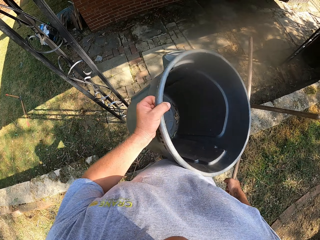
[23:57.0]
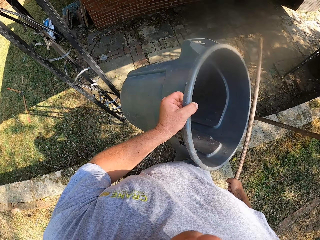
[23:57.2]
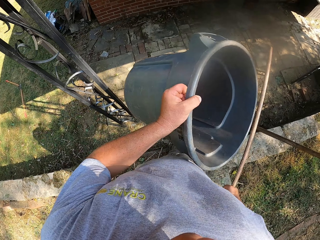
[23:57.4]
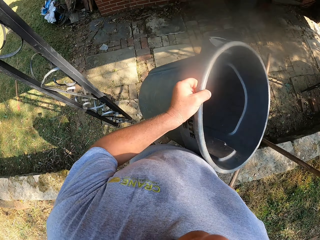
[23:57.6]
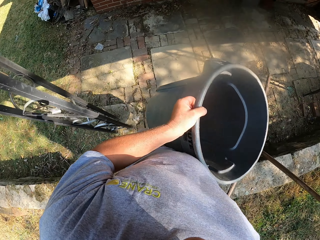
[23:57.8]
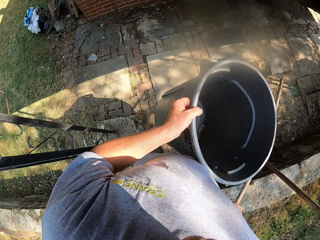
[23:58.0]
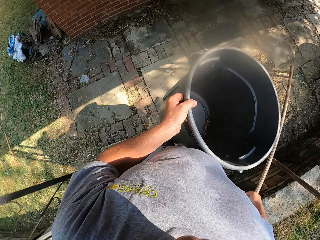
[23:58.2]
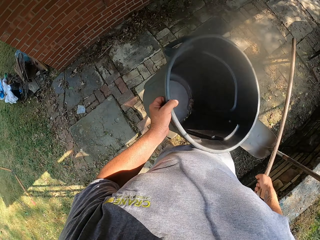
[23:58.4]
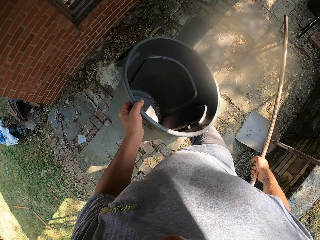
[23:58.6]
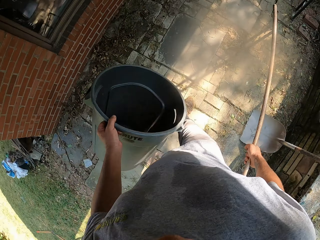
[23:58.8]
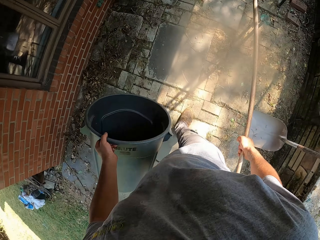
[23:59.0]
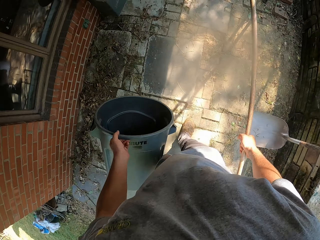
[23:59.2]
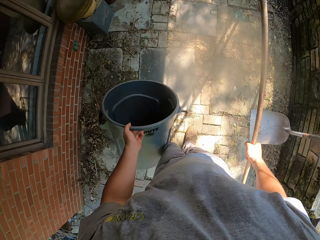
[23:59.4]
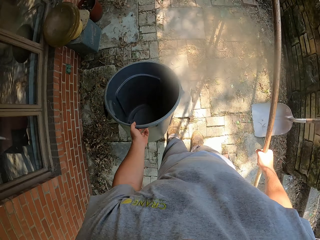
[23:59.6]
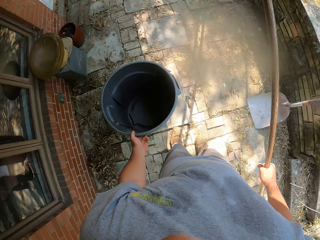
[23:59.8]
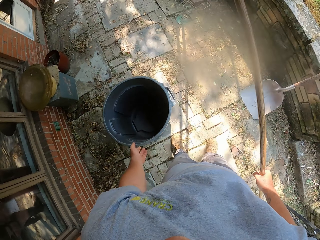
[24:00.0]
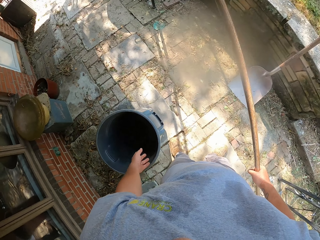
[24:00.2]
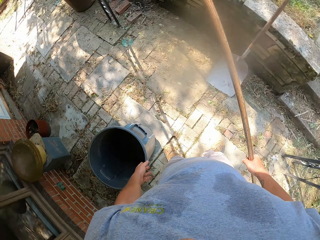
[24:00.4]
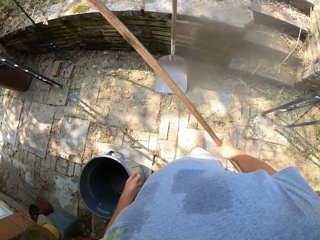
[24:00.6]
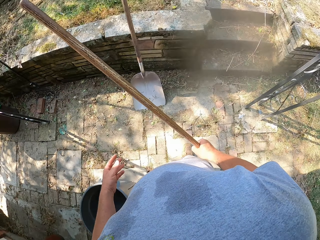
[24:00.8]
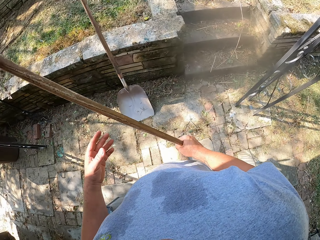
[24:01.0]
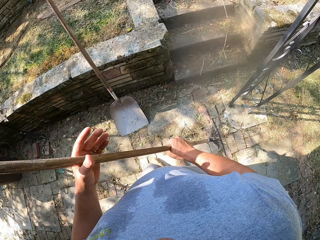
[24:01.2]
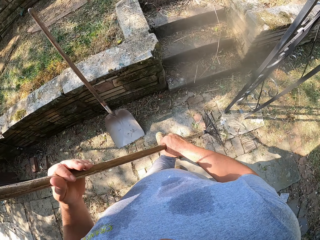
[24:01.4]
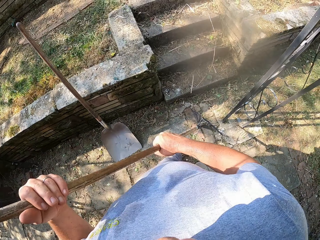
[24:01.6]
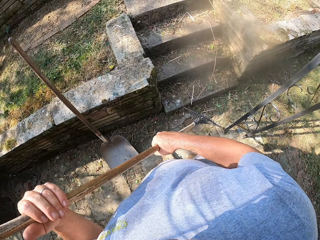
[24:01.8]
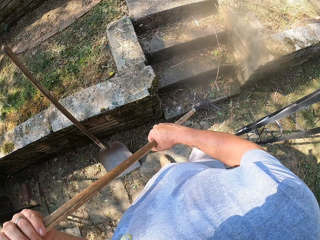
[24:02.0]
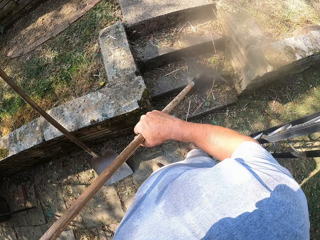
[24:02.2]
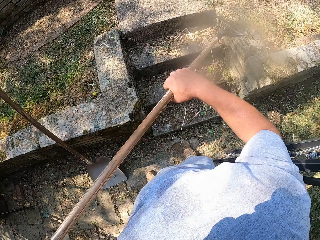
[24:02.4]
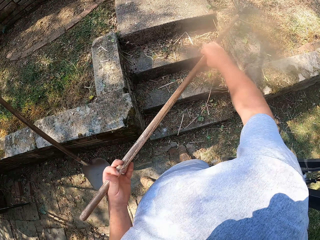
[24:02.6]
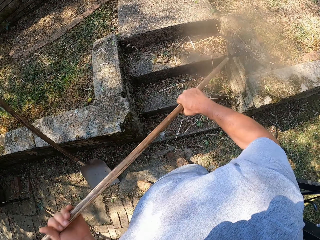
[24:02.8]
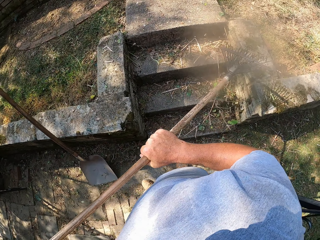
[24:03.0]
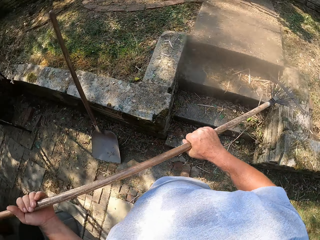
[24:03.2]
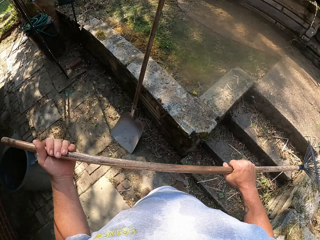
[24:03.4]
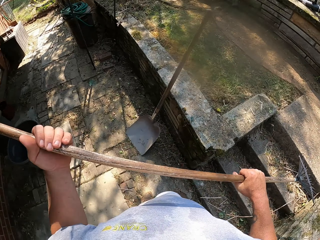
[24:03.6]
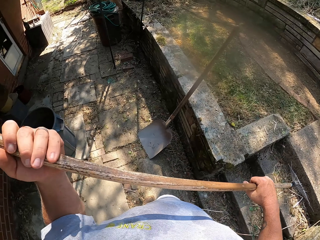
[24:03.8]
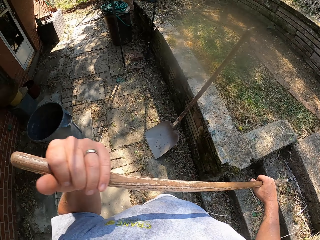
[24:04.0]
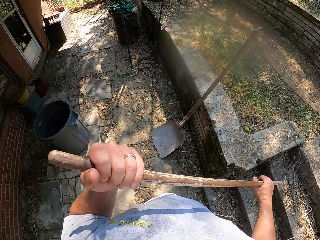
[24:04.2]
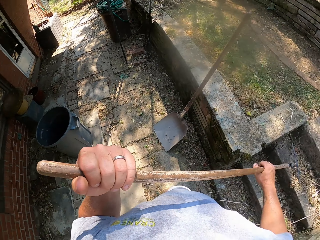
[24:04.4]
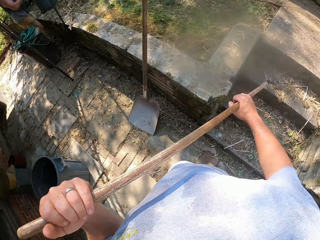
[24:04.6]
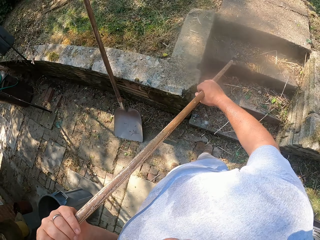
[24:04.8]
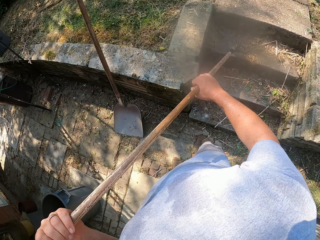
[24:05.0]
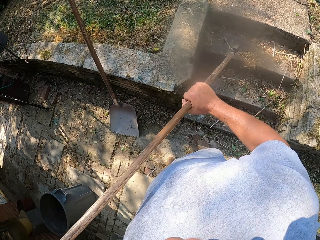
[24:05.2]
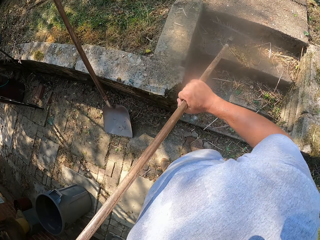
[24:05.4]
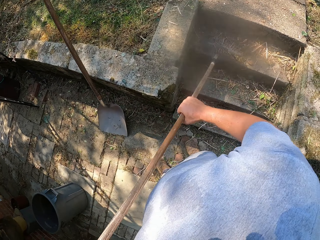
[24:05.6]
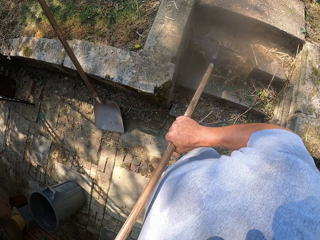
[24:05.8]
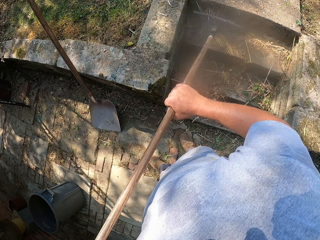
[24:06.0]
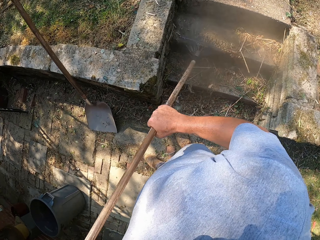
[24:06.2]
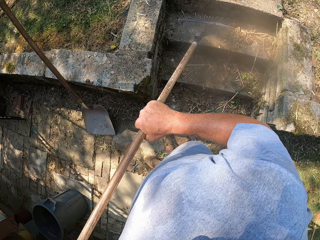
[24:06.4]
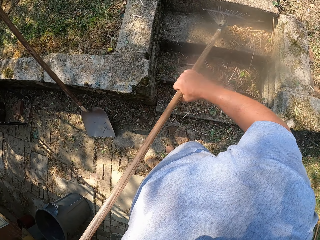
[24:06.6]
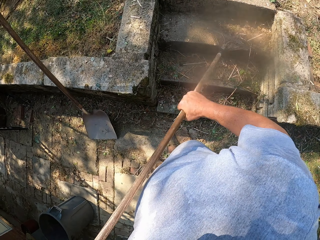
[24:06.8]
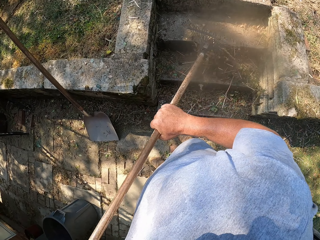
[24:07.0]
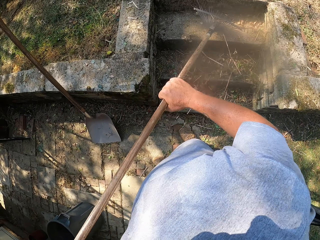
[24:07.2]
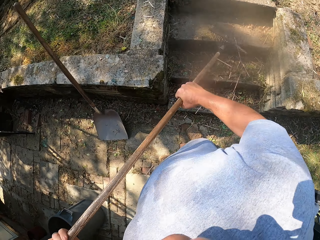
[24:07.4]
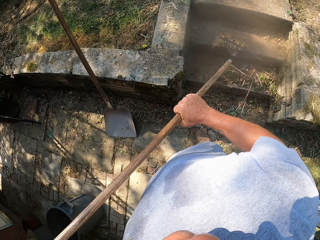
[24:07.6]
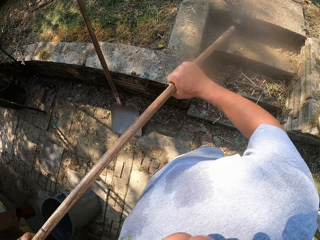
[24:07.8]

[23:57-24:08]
The camera wearer walks on the footpath. They drop the plastic container. They walk around. They sweep the footpath with the rake.

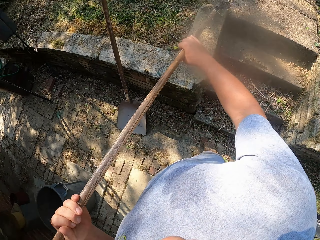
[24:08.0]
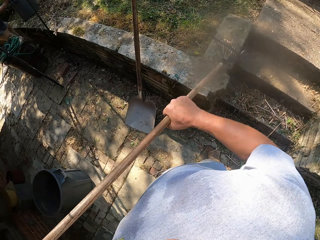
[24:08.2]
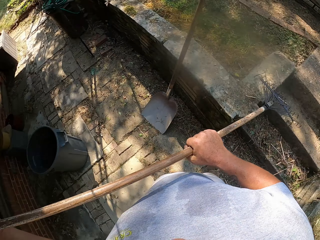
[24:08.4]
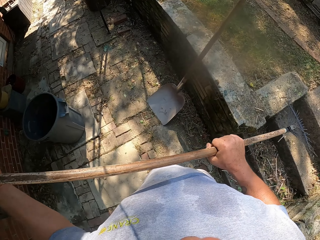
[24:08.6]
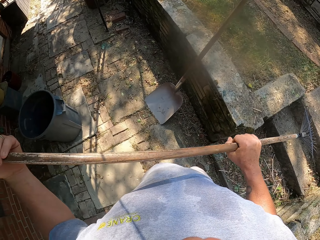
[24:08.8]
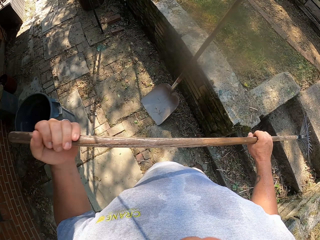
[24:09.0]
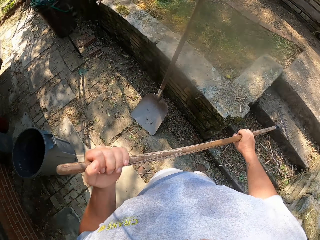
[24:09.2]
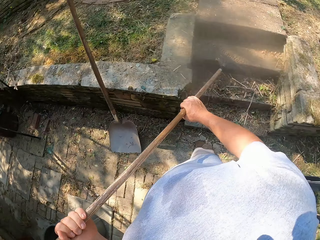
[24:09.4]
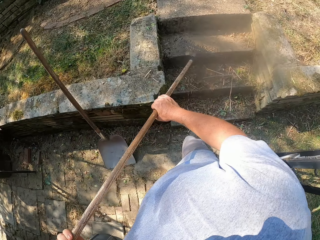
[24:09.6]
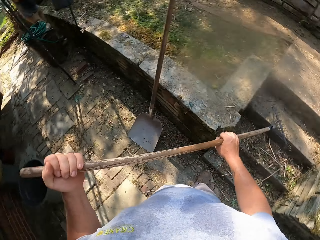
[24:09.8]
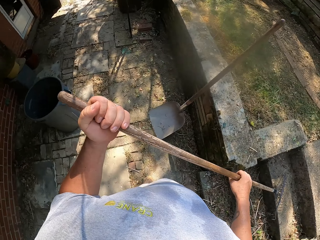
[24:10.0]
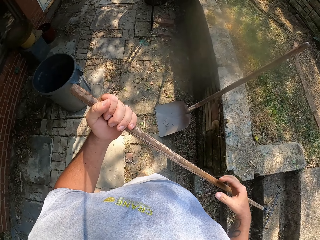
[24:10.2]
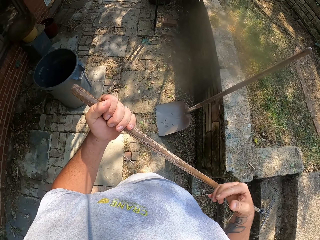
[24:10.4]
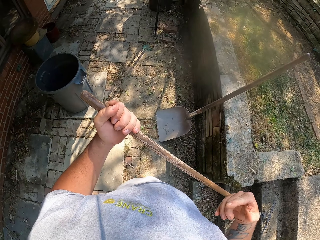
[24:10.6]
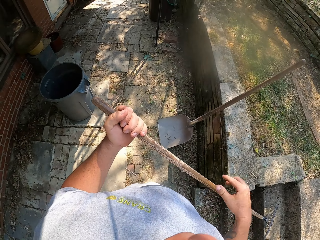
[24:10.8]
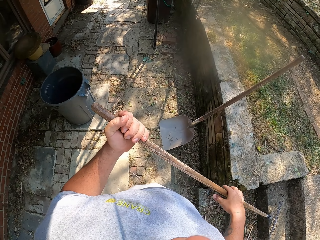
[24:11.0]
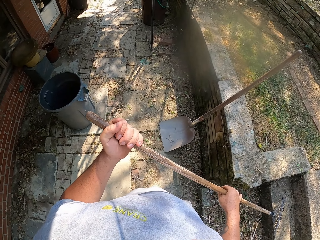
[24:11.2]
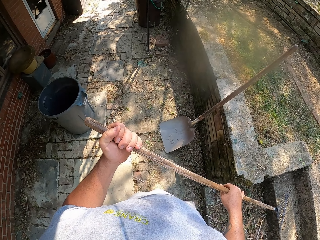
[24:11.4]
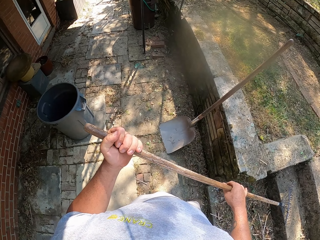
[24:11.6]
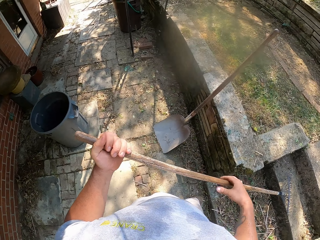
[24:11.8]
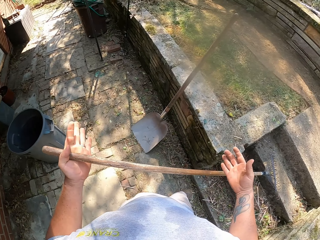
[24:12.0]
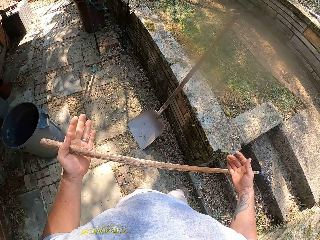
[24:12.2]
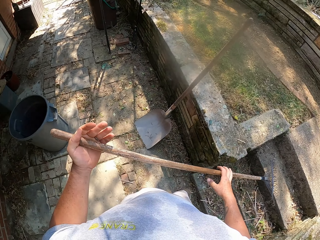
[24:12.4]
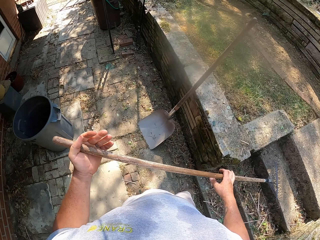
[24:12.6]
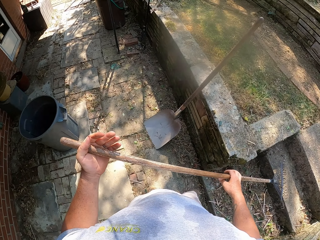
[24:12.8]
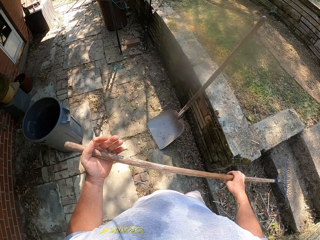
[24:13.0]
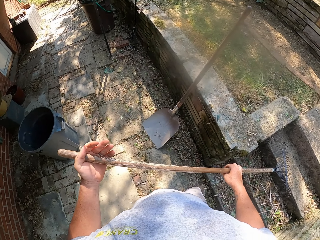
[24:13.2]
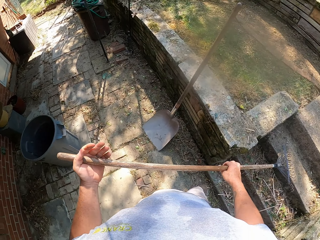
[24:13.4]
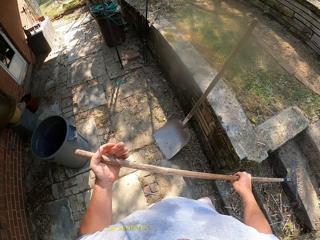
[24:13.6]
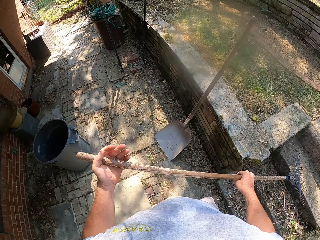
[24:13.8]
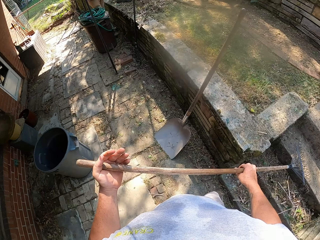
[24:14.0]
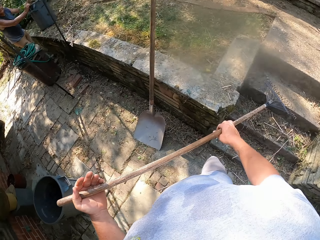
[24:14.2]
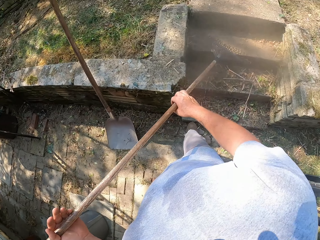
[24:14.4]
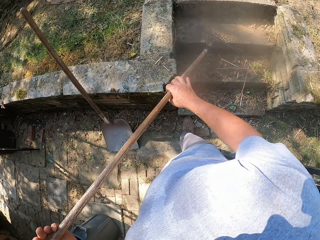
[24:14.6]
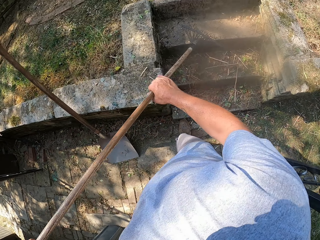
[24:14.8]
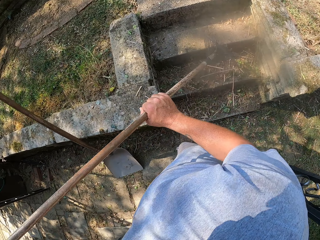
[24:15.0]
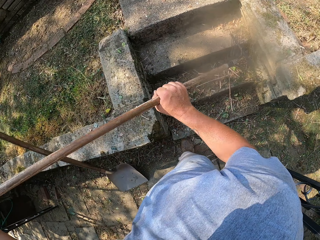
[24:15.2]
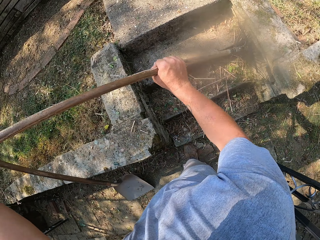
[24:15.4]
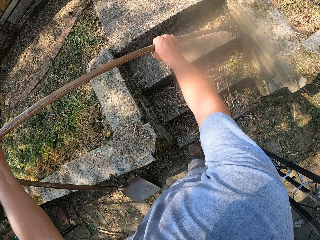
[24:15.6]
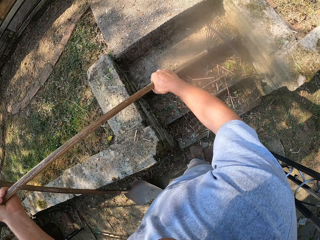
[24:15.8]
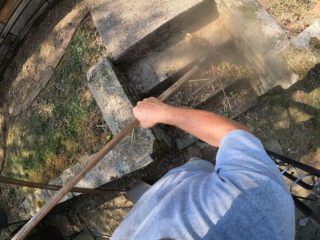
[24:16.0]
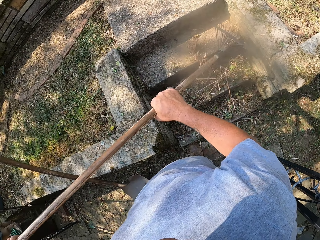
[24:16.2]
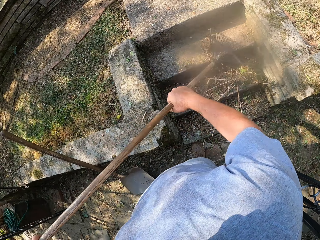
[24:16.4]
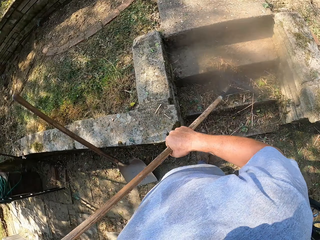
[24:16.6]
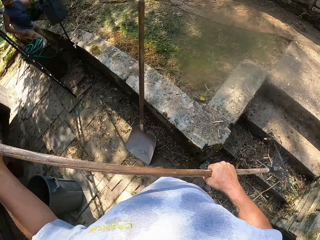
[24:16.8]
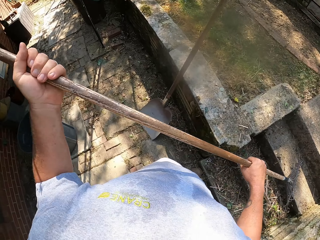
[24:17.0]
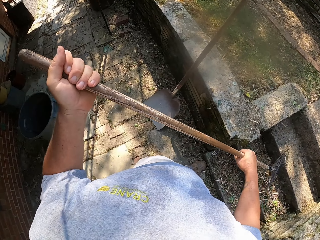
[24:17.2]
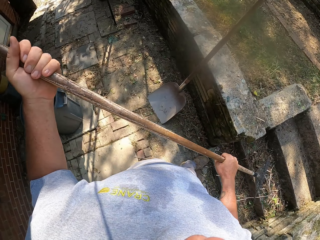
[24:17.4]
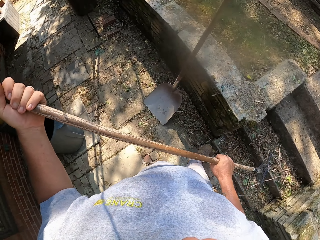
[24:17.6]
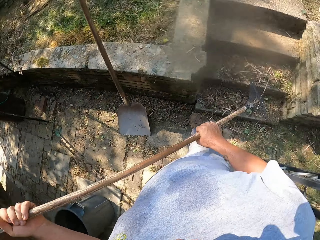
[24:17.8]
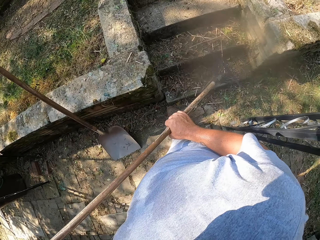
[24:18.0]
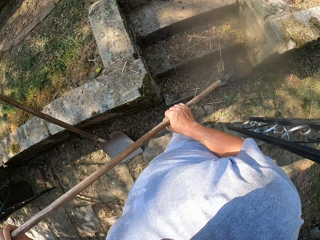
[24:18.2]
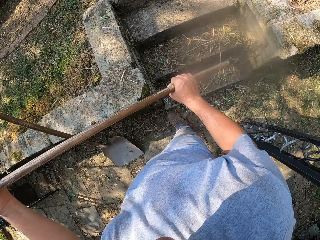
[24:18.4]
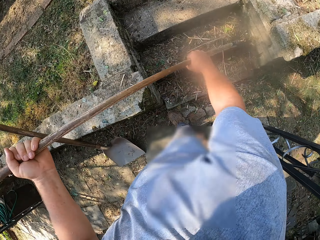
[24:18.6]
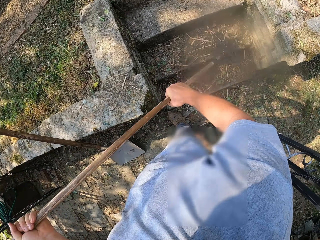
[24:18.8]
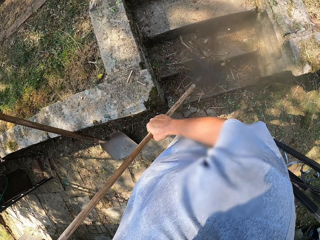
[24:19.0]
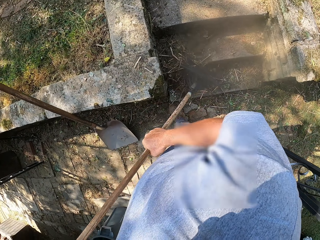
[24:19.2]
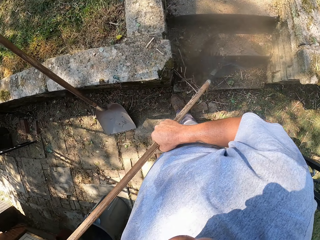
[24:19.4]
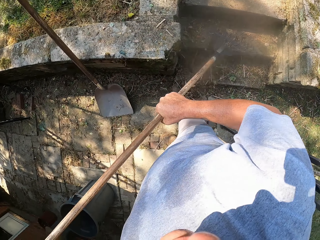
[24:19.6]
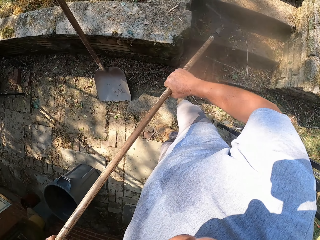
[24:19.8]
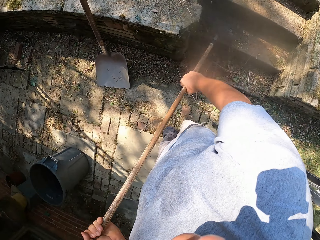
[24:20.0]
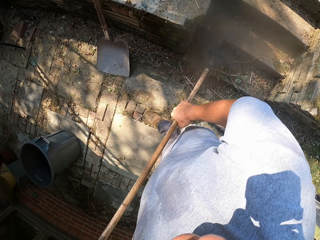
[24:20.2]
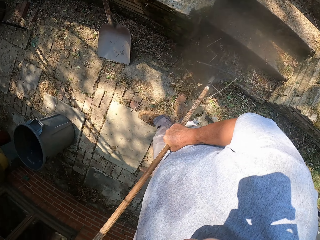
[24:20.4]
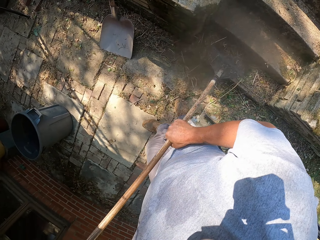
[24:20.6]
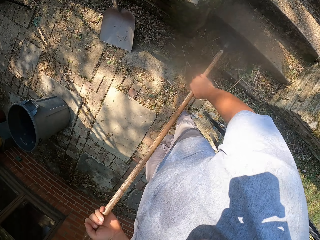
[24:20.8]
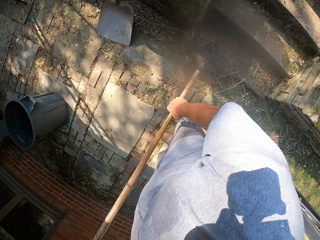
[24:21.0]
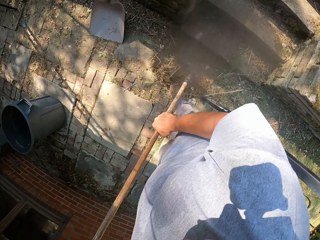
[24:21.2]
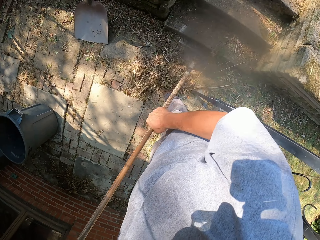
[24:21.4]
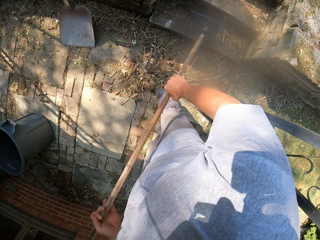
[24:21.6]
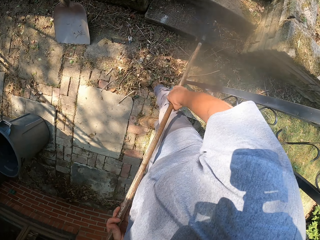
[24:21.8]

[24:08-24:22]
The camera wearer looks around. They sweep the footpath with the rake.
